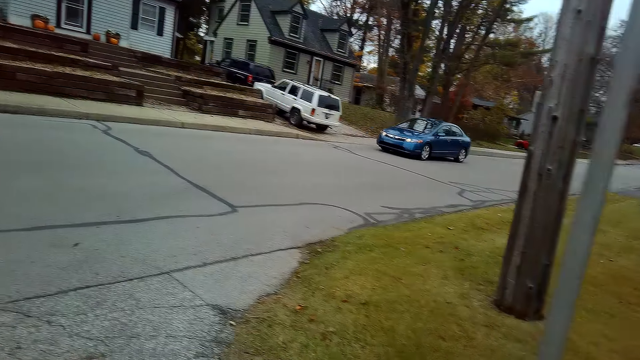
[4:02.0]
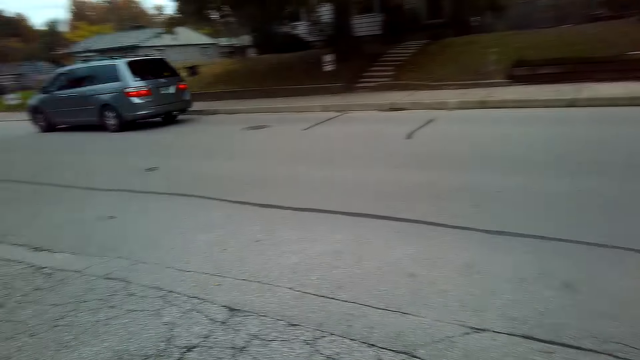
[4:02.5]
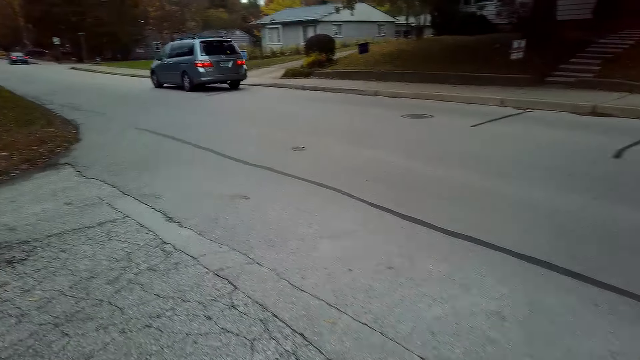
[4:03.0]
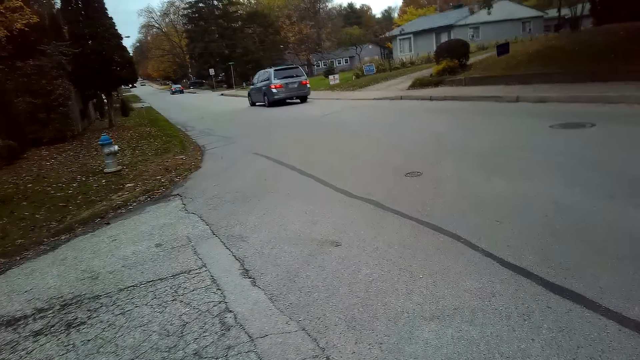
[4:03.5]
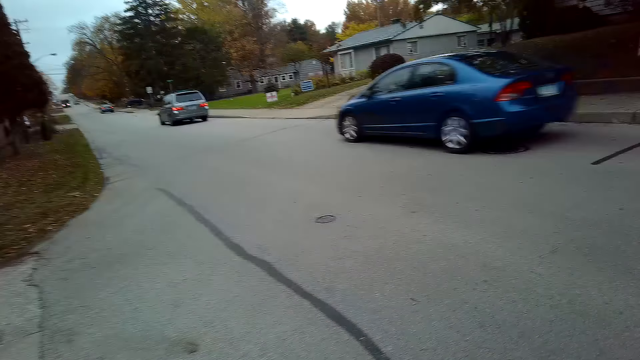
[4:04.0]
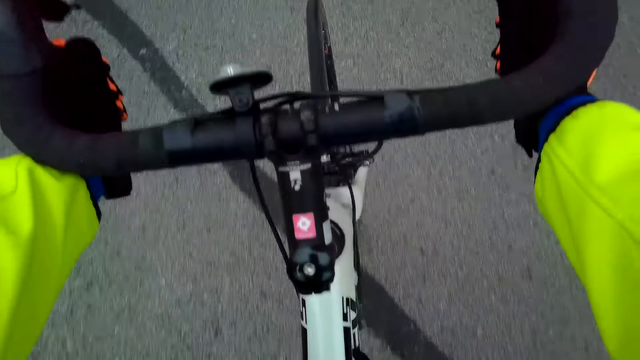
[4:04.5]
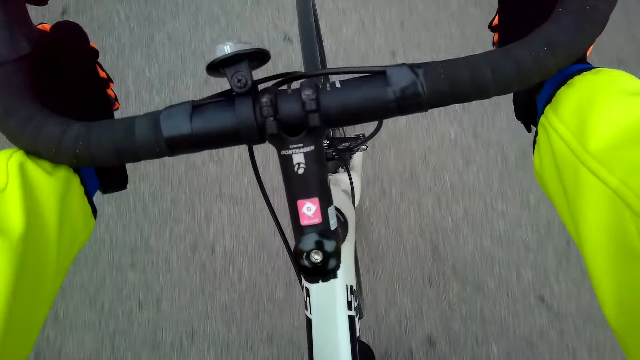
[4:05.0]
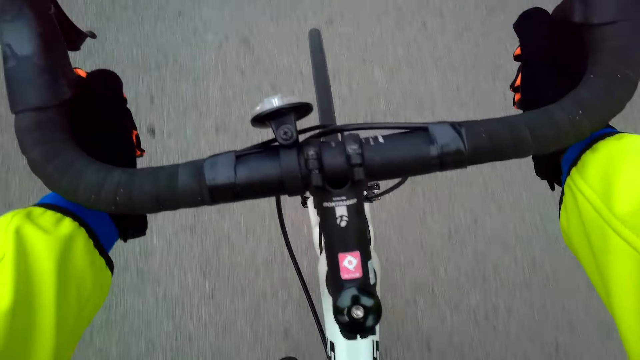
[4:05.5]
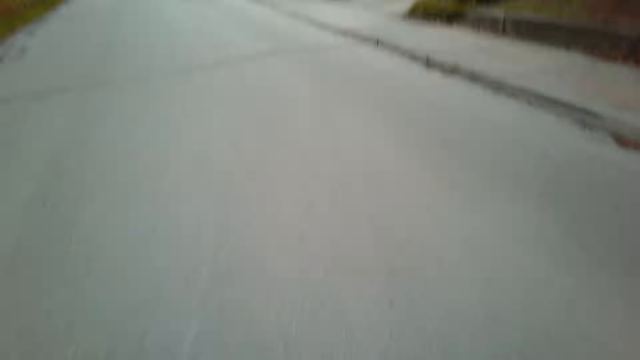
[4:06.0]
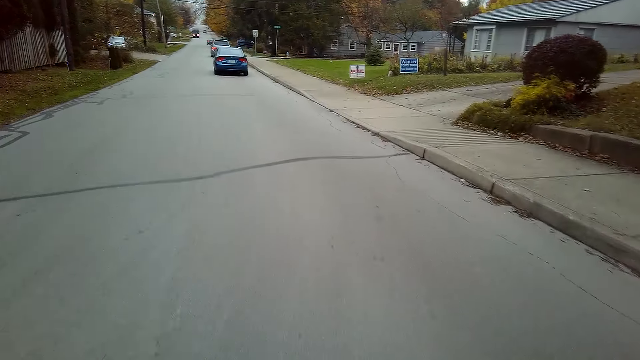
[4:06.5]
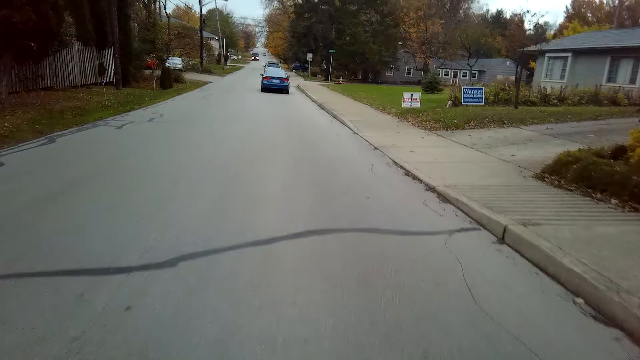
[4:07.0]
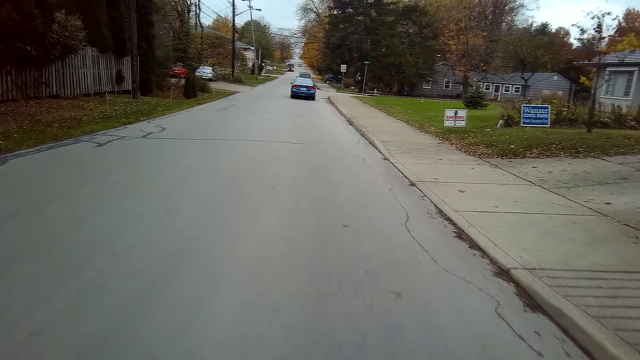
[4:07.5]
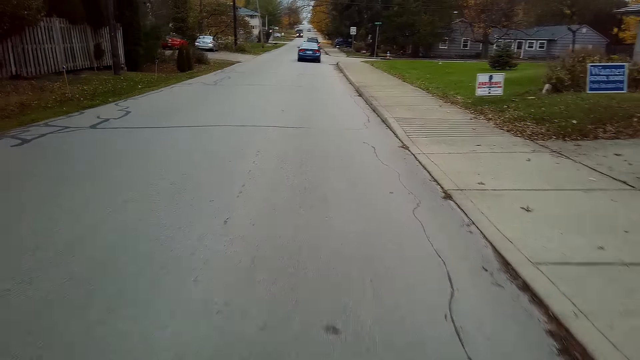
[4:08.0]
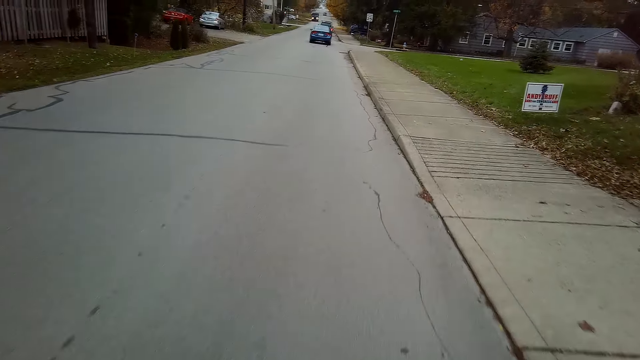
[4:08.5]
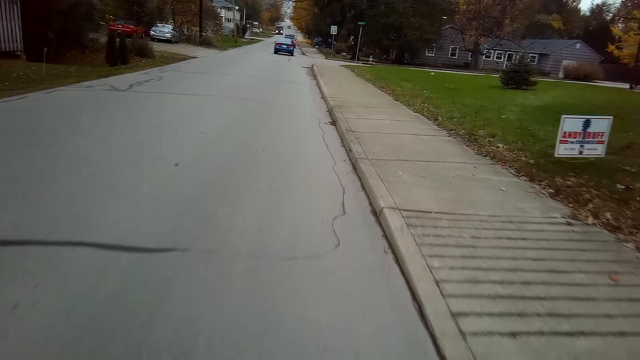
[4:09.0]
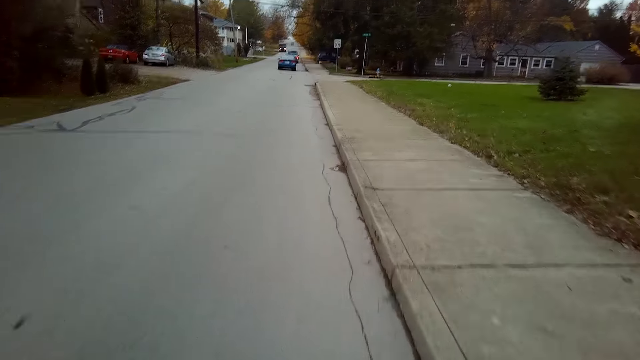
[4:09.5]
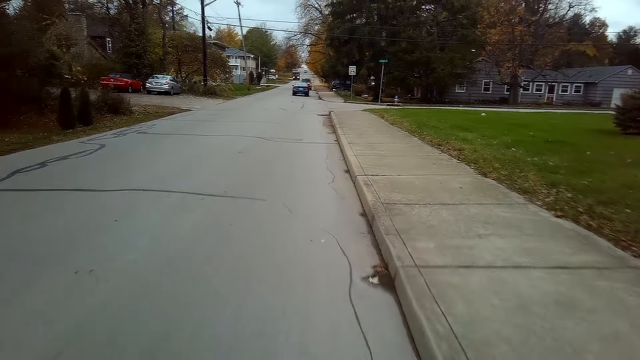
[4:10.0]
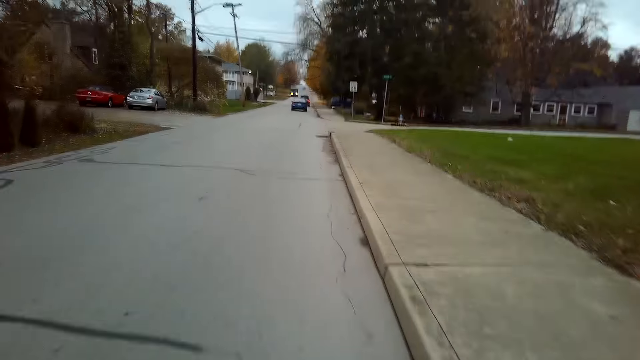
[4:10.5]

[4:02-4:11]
The camera wearer rides the bicycle on the road.

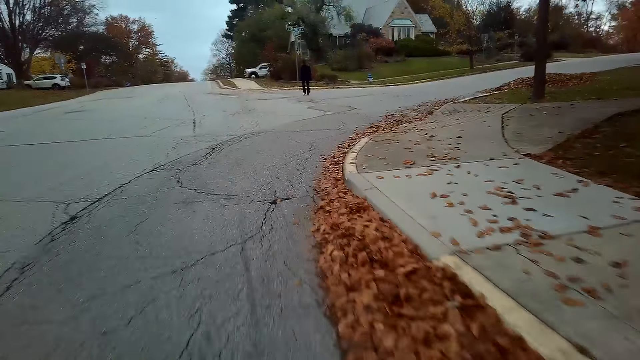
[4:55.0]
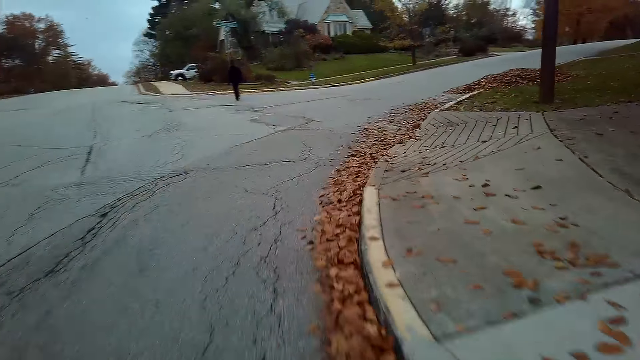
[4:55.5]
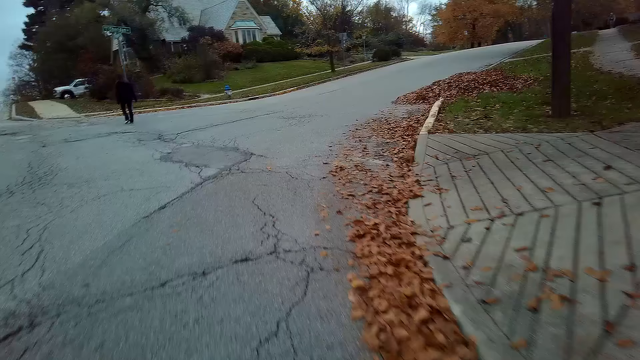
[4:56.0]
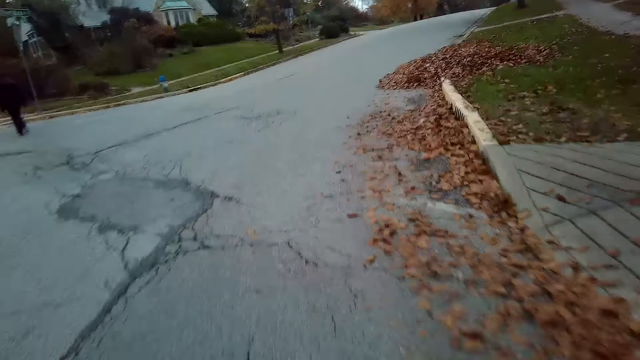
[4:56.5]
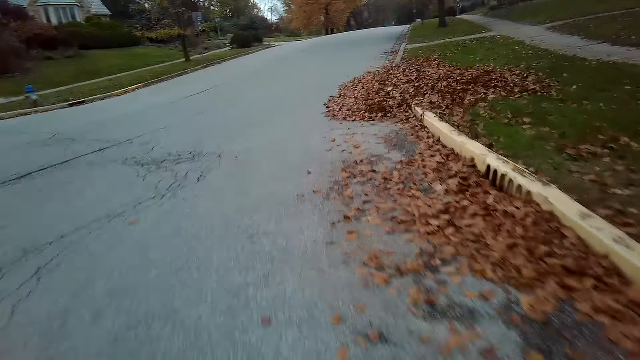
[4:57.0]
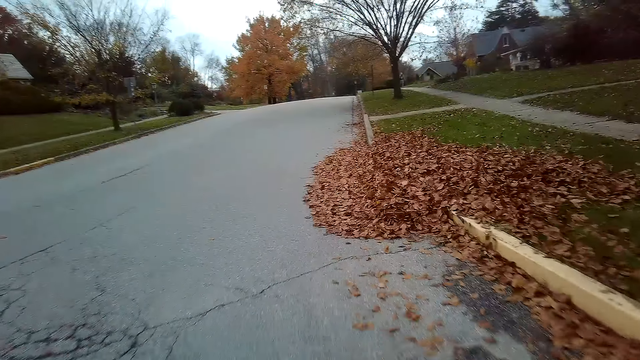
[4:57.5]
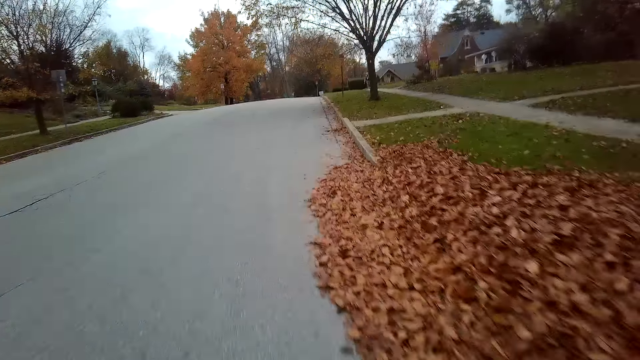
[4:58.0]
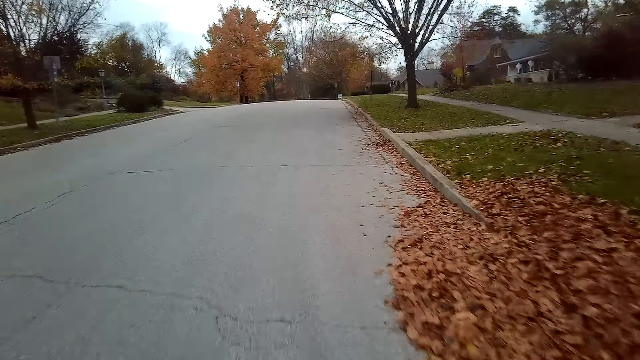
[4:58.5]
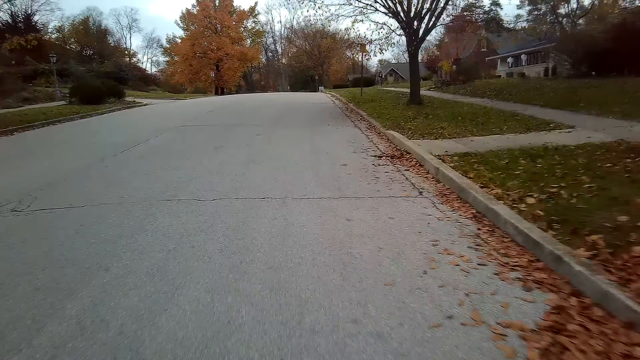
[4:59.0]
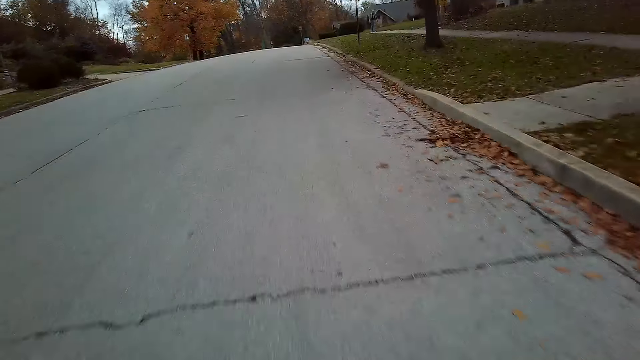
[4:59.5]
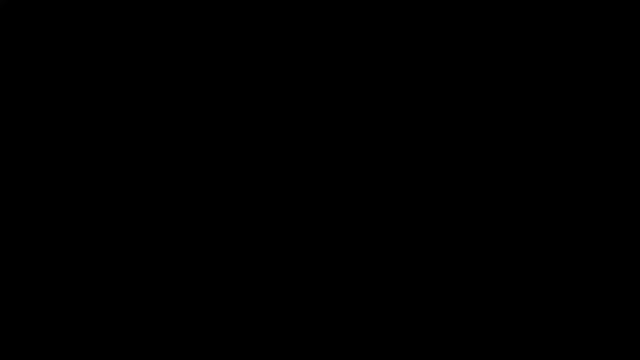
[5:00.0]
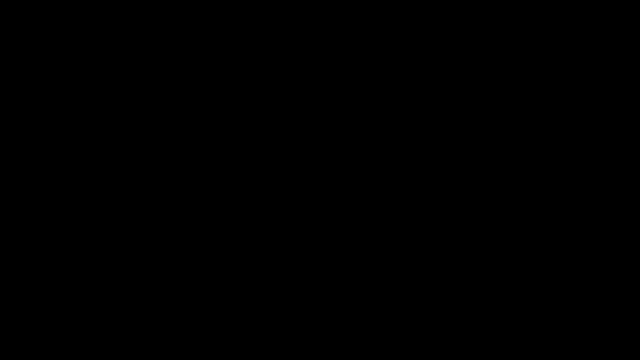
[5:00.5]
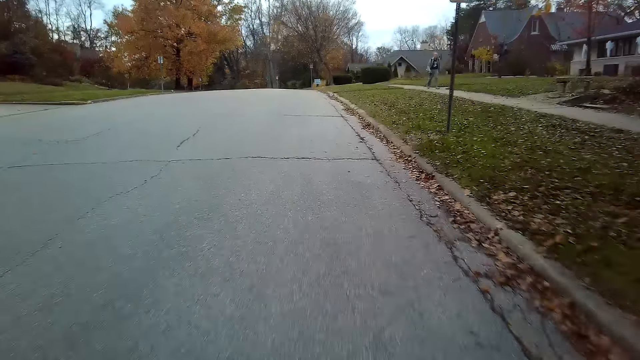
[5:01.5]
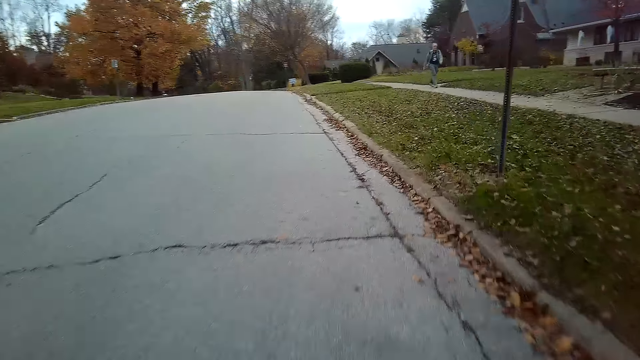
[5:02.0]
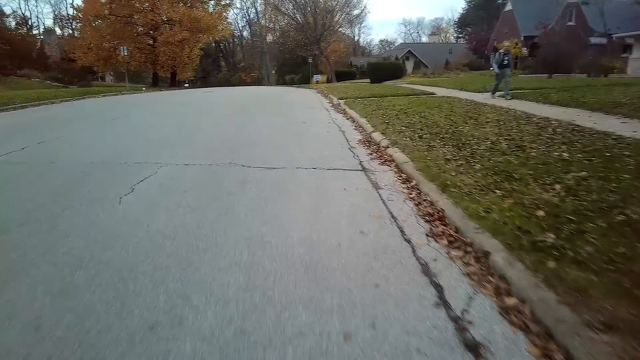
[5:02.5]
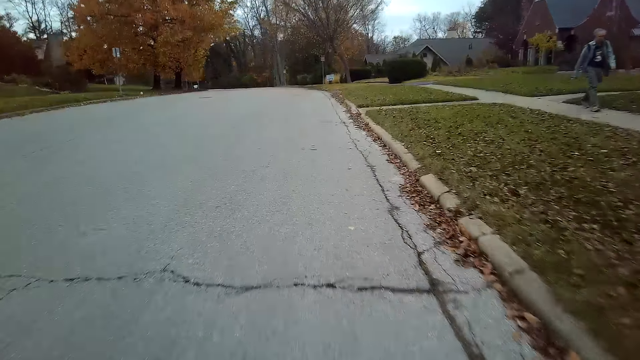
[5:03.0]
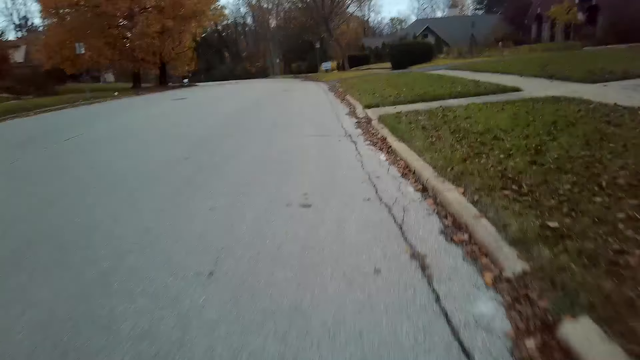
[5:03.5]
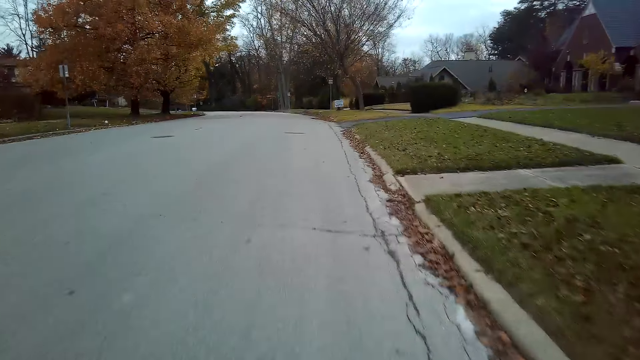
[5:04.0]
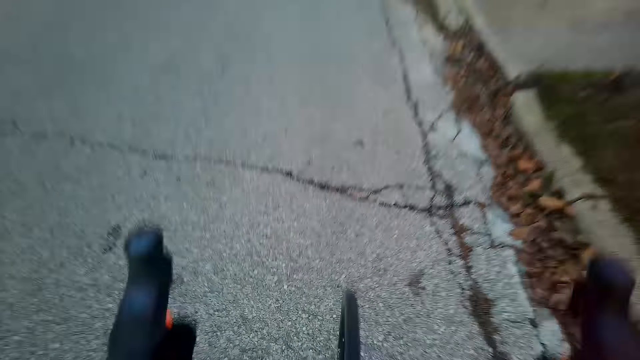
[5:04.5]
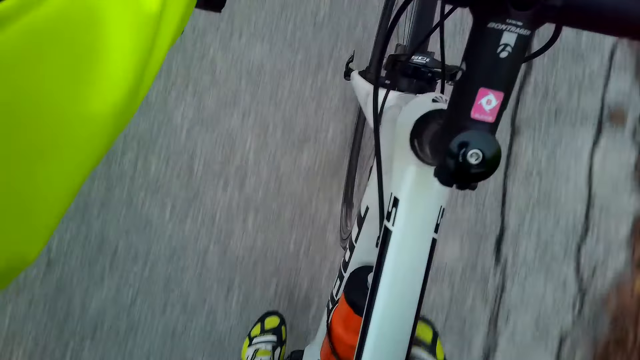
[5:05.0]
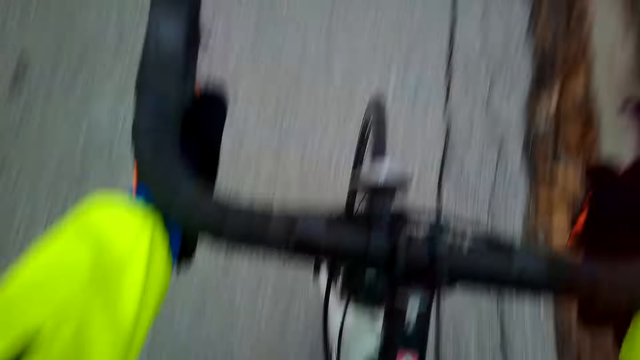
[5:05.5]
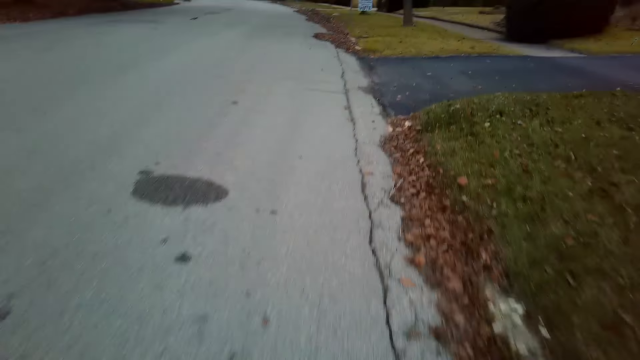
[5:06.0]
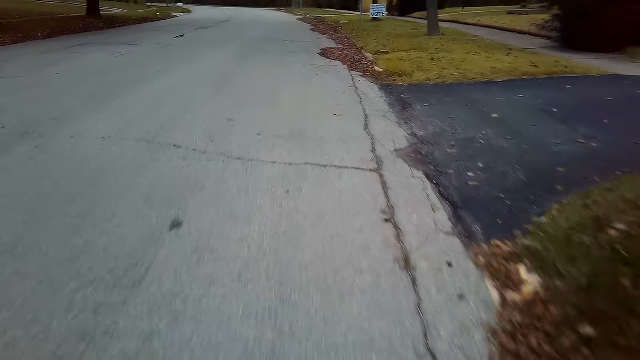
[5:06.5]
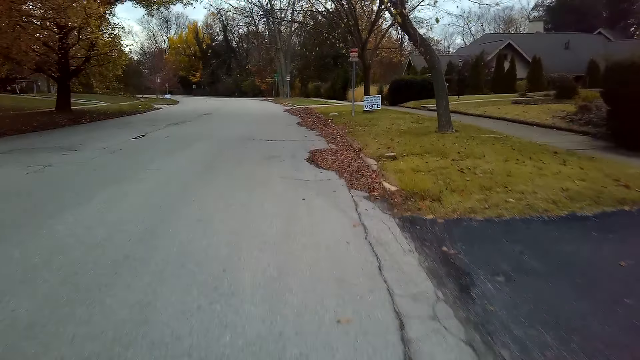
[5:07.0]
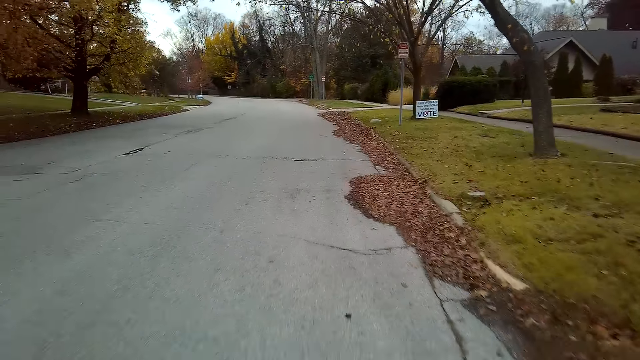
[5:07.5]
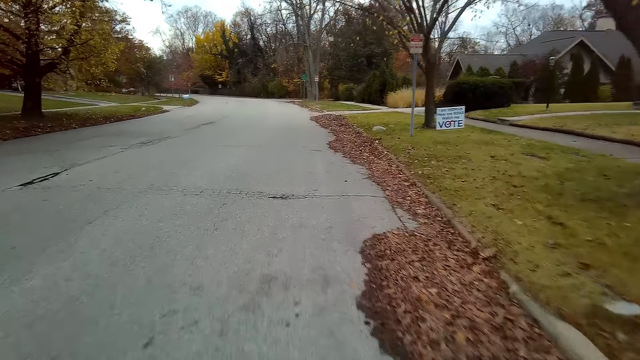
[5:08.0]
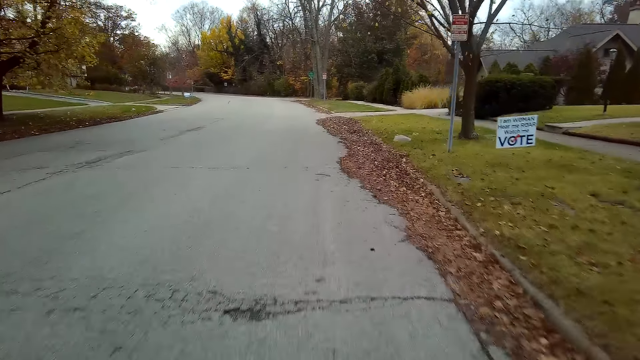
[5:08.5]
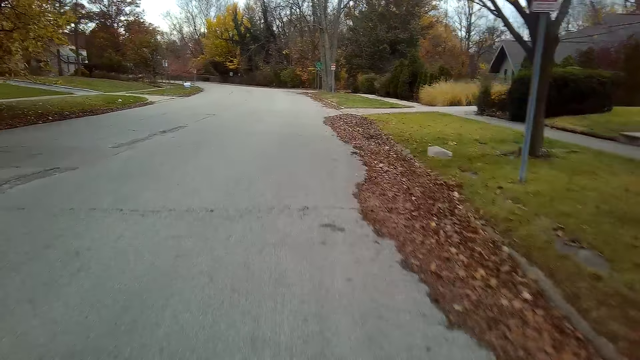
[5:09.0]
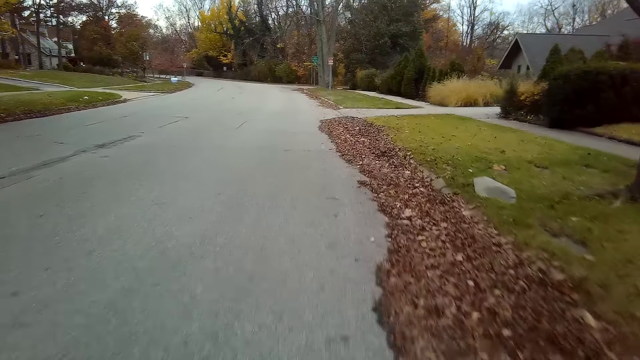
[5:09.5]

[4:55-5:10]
The camera wearer turns left.
